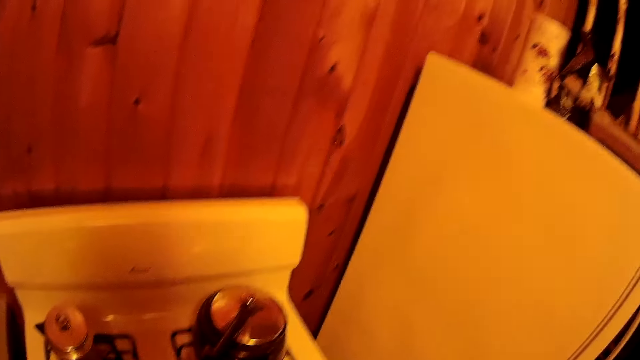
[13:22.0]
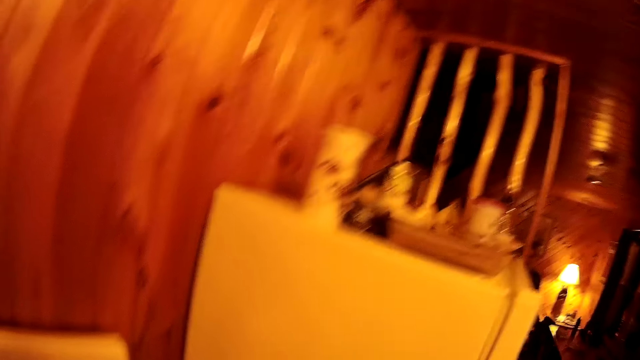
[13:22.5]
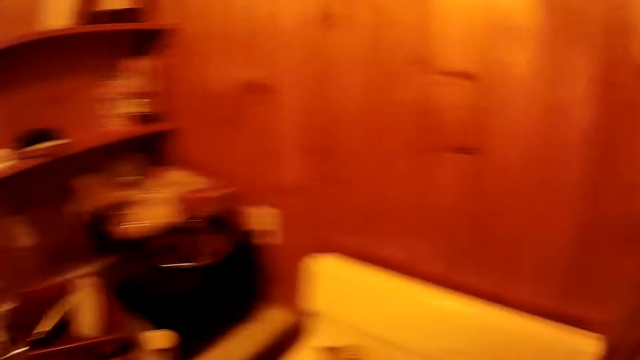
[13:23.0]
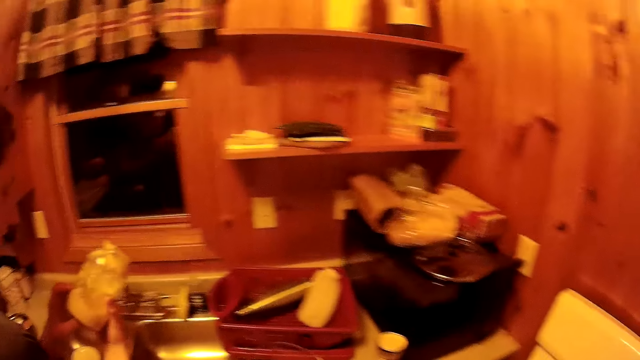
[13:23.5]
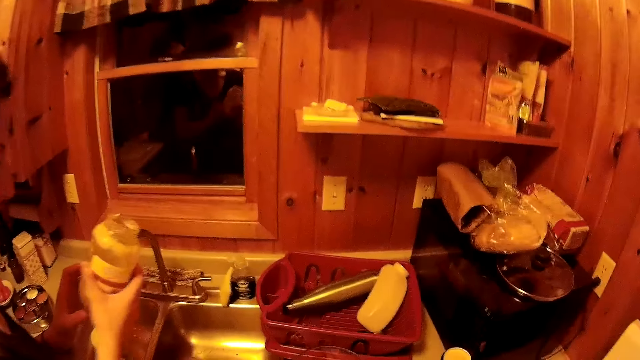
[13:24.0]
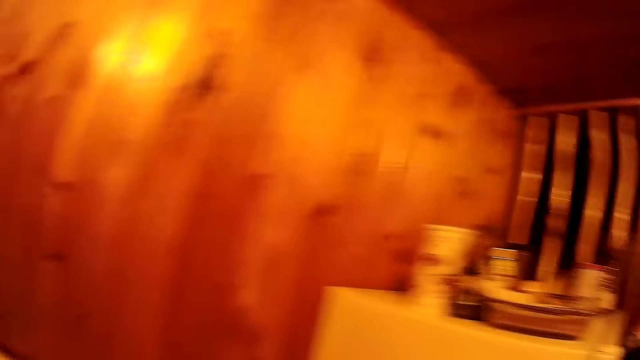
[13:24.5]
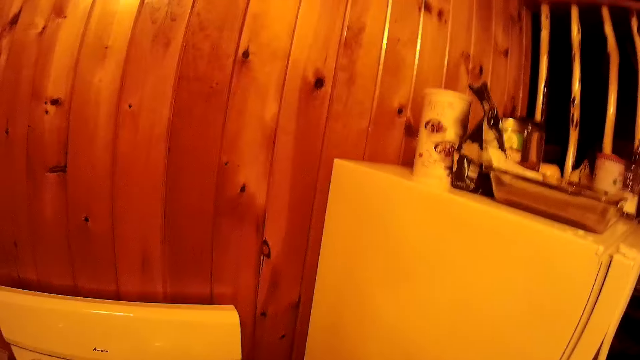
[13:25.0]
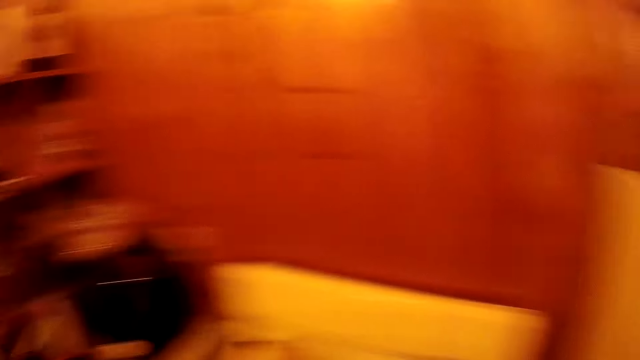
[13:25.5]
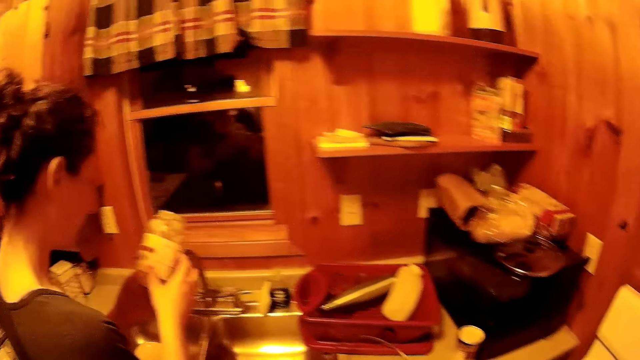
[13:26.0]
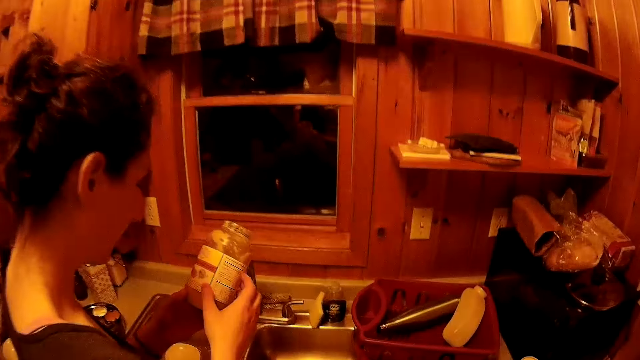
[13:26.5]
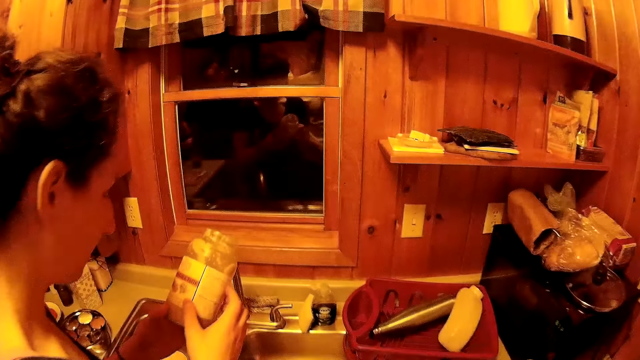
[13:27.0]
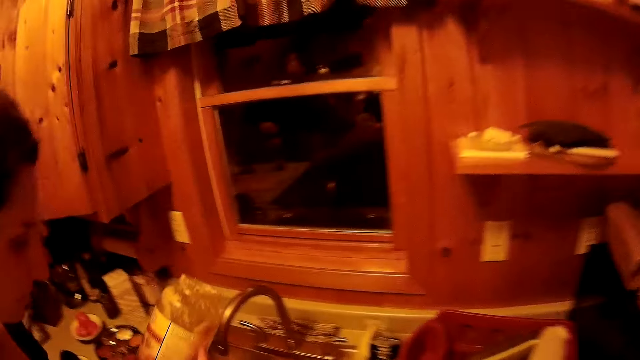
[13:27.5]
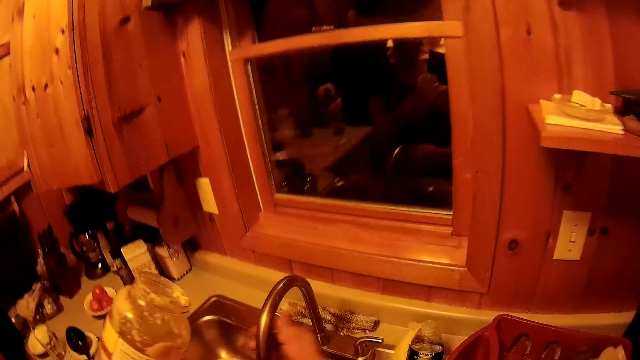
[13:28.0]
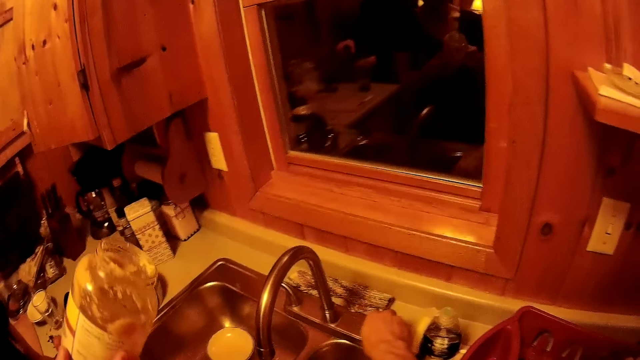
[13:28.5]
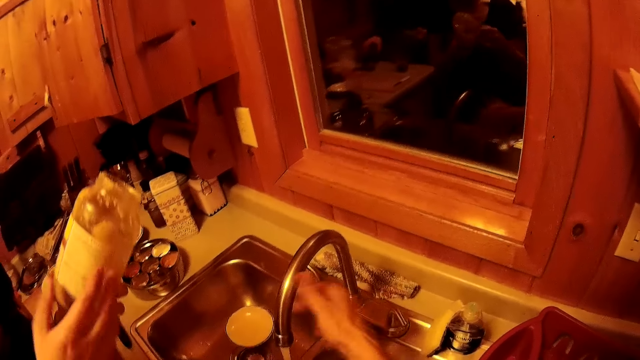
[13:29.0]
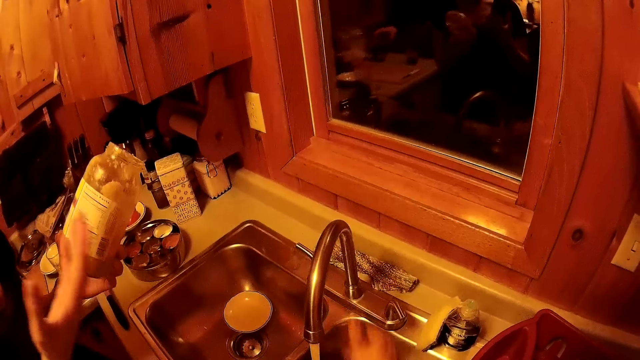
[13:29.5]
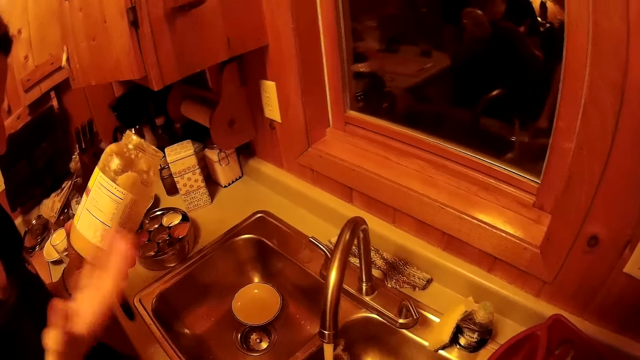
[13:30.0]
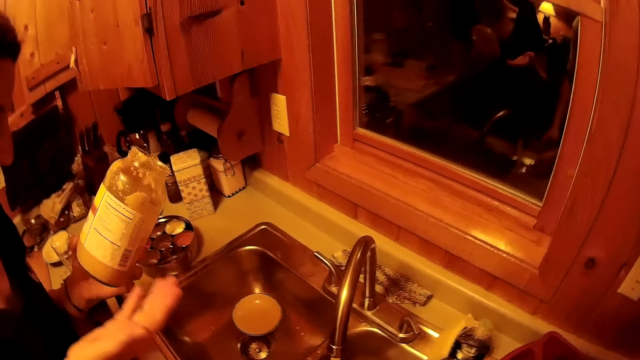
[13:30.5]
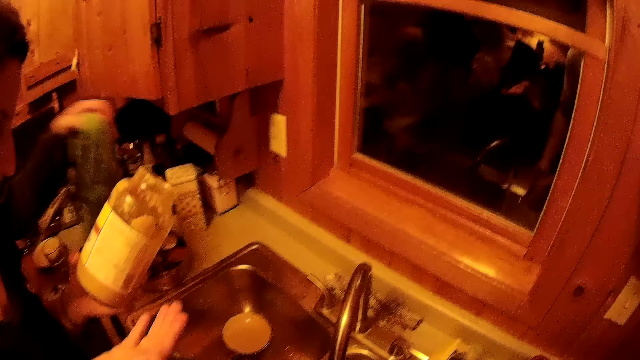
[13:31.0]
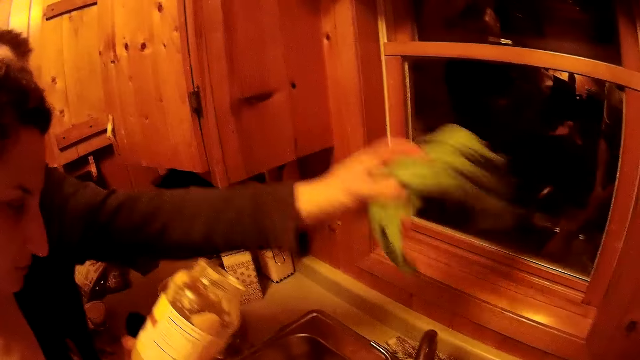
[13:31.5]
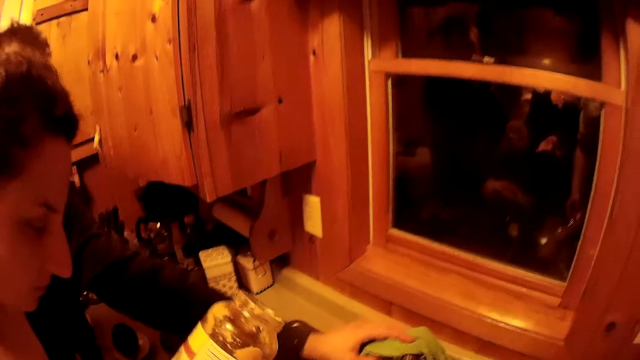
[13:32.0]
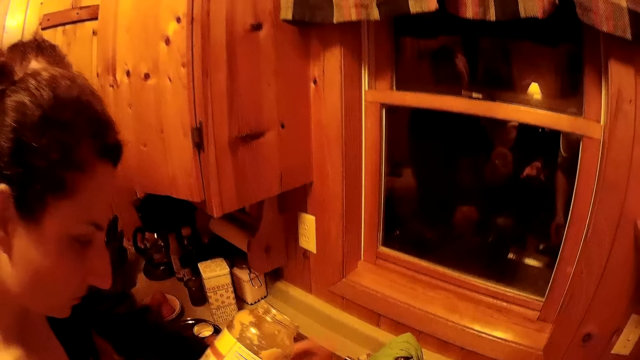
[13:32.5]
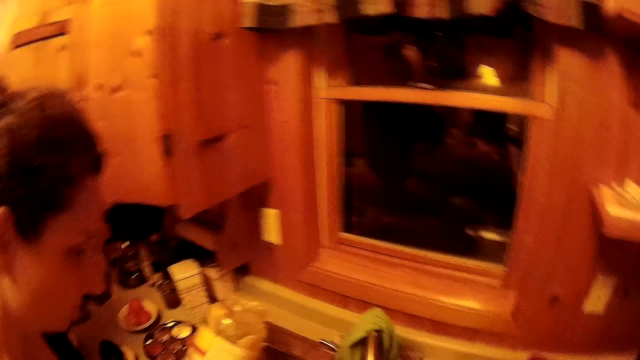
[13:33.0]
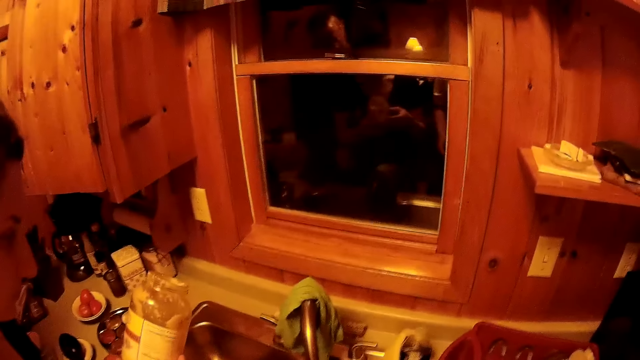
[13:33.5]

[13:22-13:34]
The camera wearer looks around the kitchen. He moves around beside the cooker. He moves to the woman. He moves the sink tap pipe. He opens the water tap. He moves the sink tap pipe. He cleans the hand on the tap water. He looks at a tin on the woman's hand. A man puts the towel on the sink area.

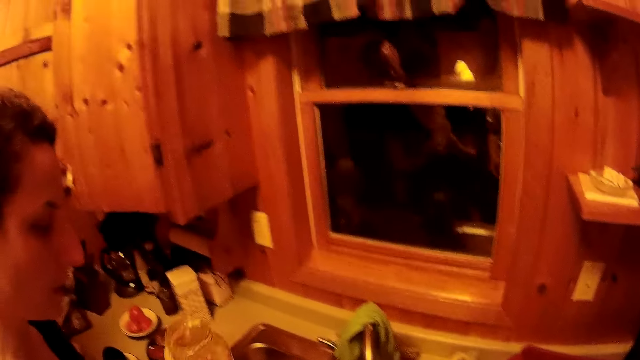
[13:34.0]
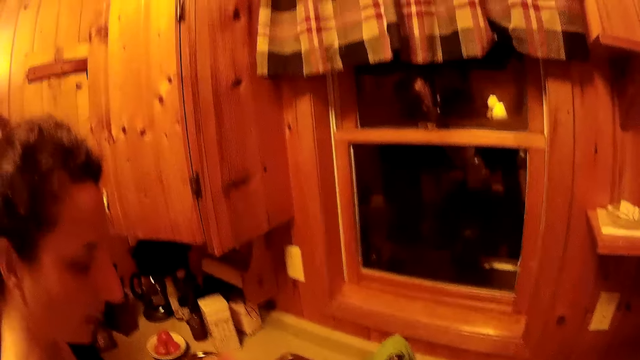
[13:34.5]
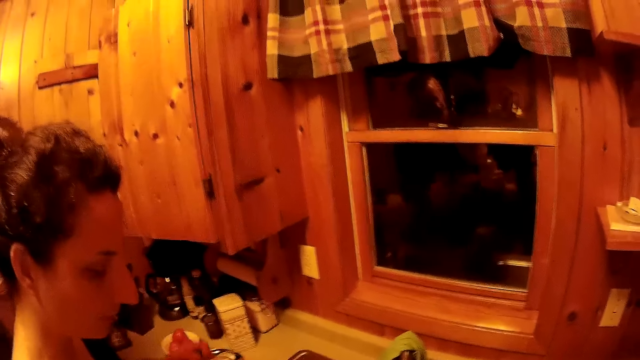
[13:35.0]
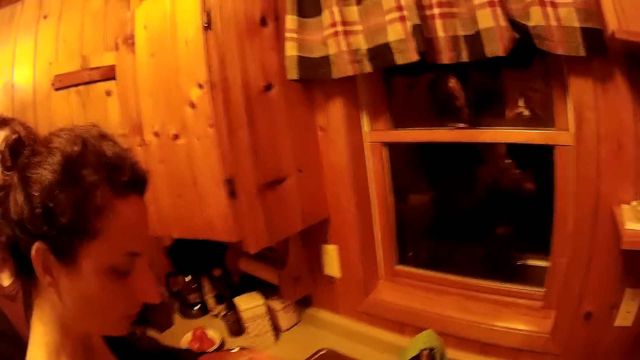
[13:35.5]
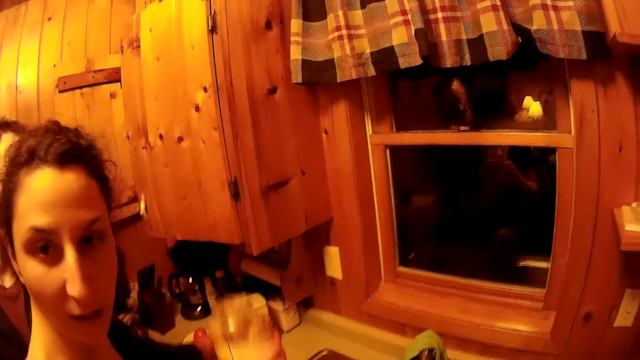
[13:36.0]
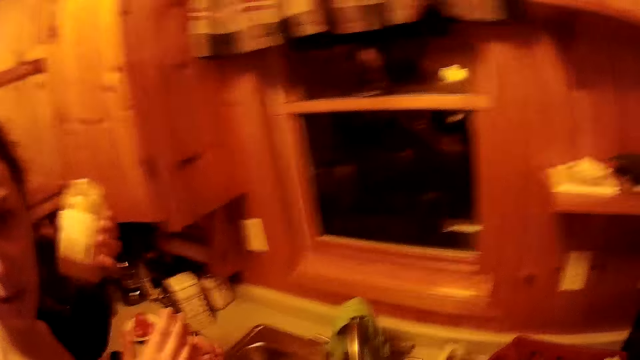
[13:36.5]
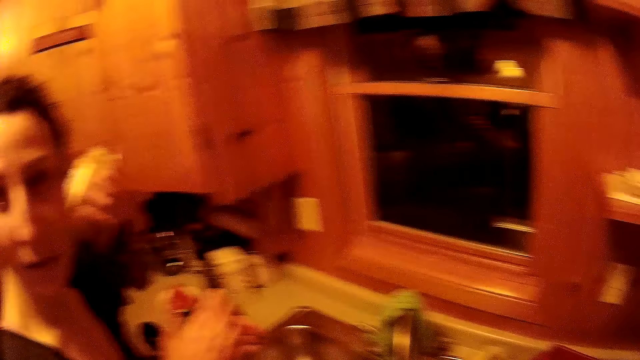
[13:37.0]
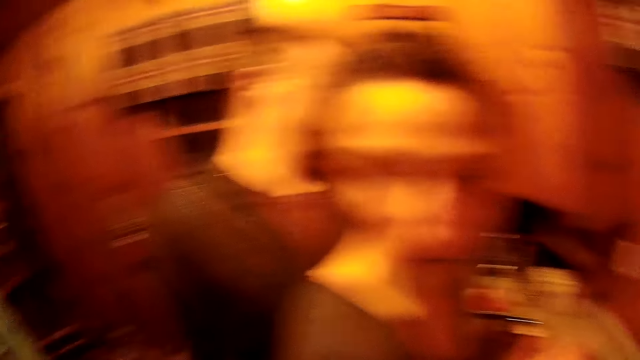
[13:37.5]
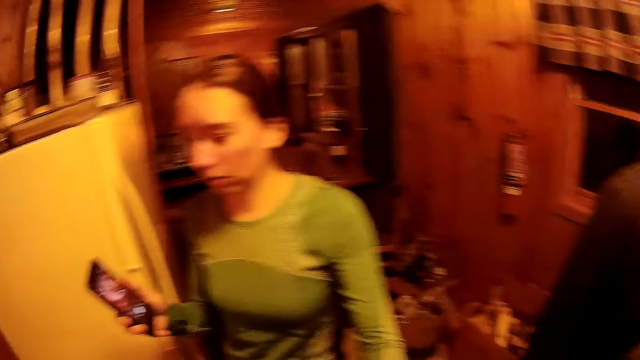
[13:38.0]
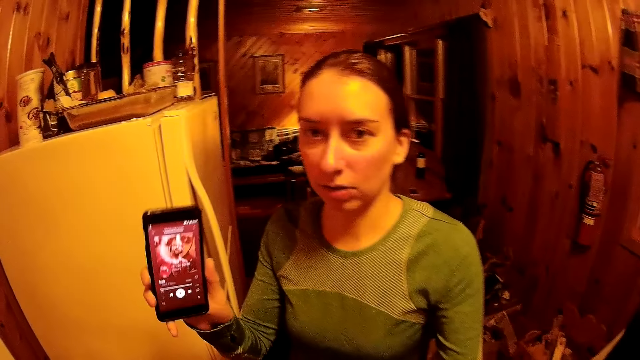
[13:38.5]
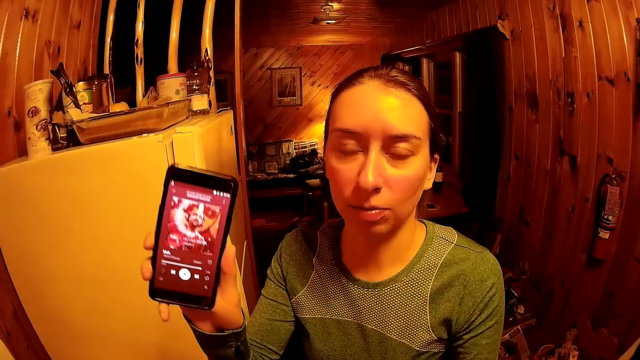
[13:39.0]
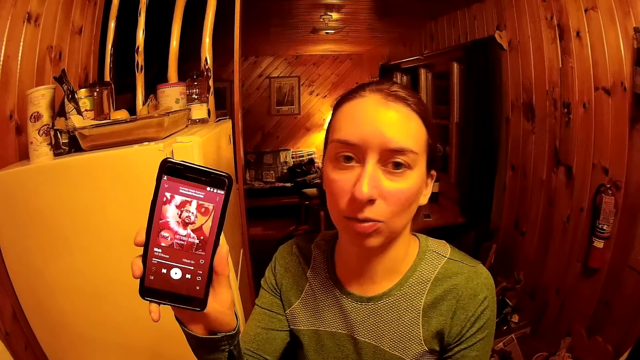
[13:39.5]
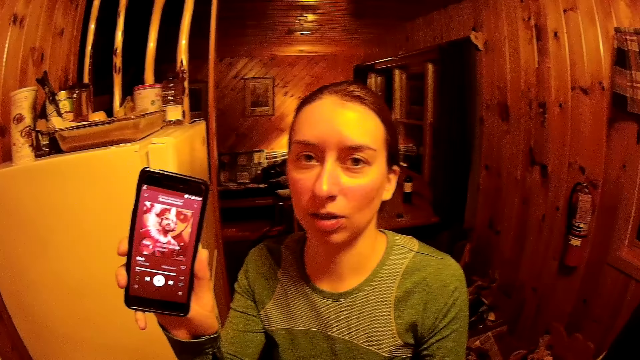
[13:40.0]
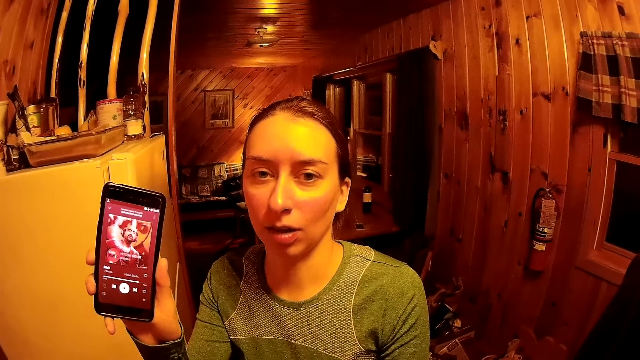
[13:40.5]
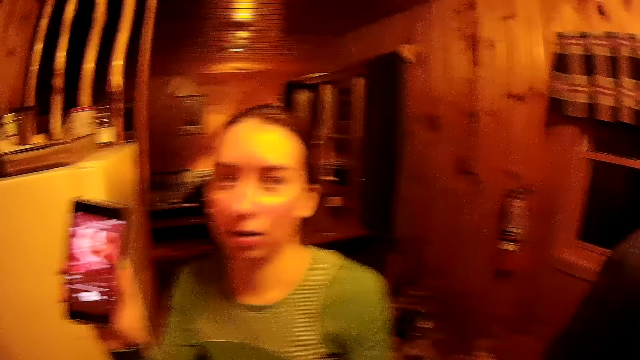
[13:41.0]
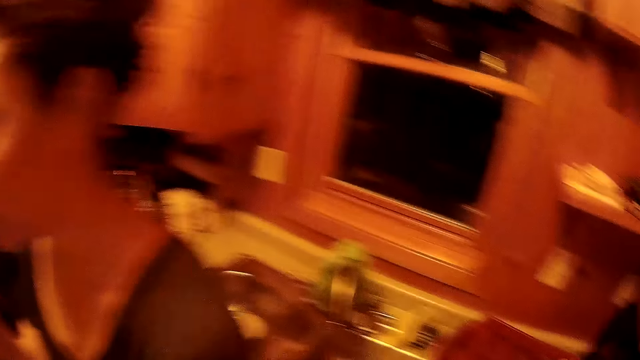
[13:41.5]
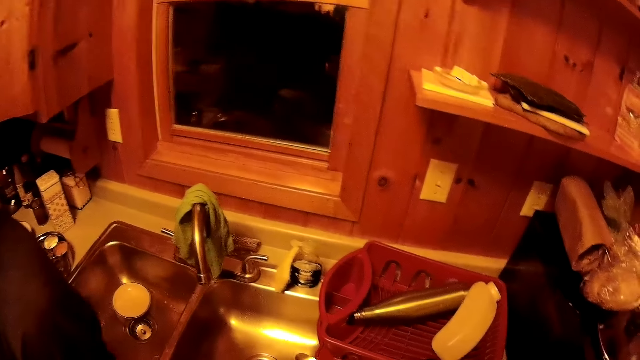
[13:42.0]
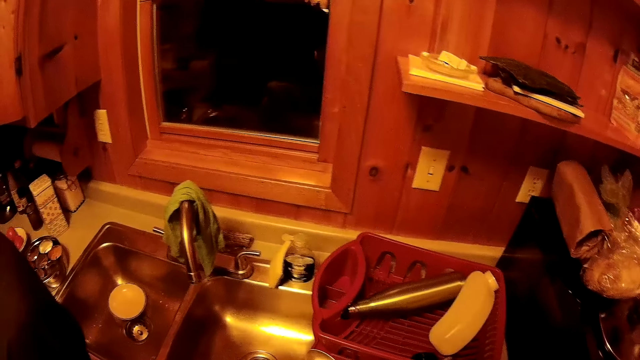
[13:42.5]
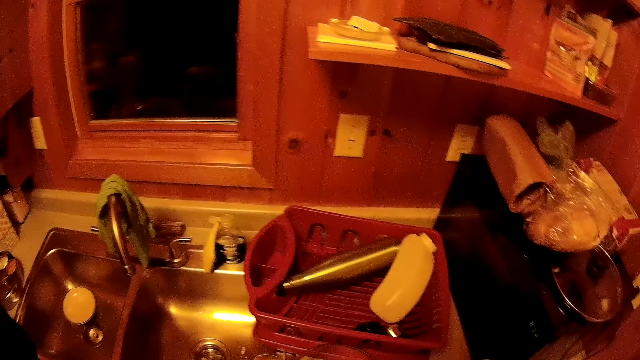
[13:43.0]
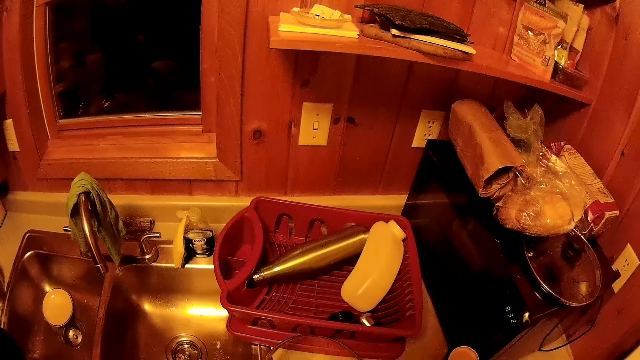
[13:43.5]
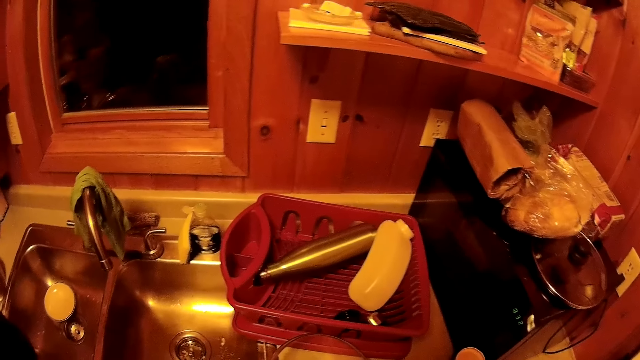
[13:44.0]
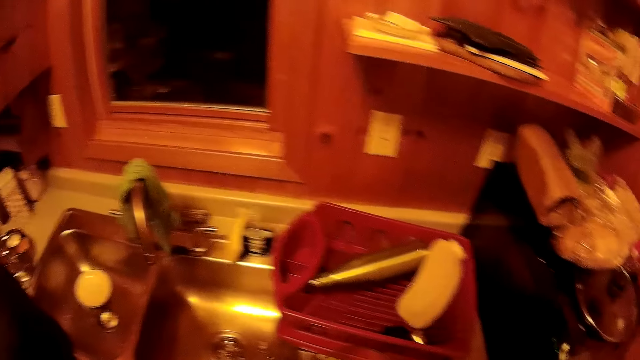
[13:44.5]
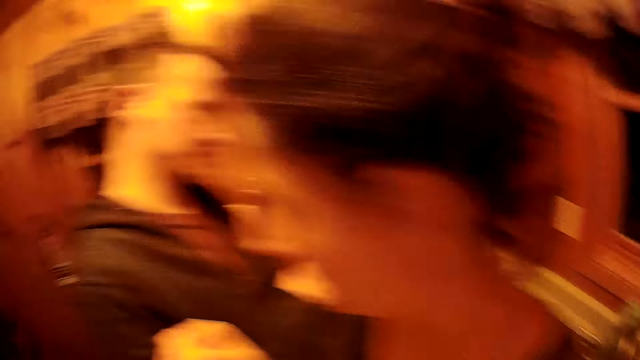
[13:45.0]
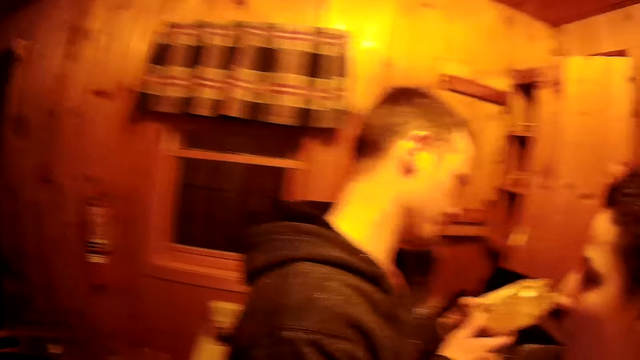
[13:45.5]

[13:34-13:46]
The camera wearer washes his hands. The woman converses to him. The camera wearer turns around the room. He looks at a phone. Another woman converses to him. A woman holds the phone. The camera wearer turns around the room. He stands in front of a sink.
